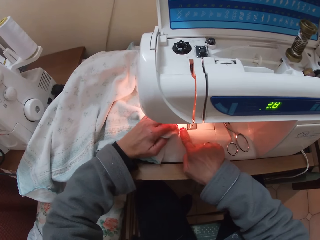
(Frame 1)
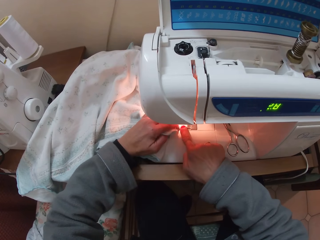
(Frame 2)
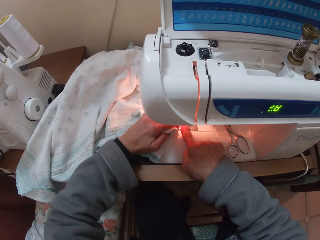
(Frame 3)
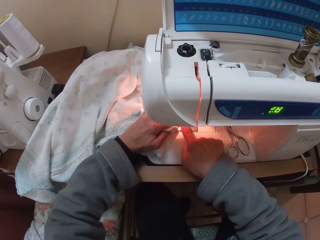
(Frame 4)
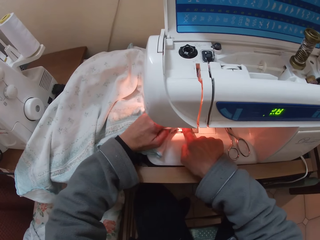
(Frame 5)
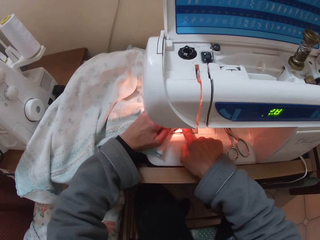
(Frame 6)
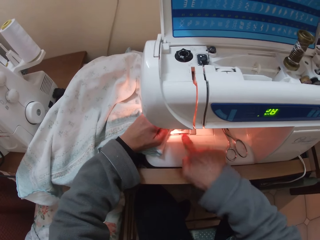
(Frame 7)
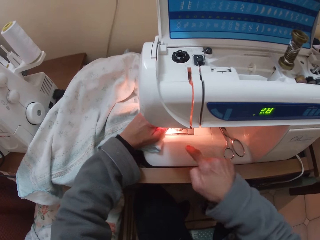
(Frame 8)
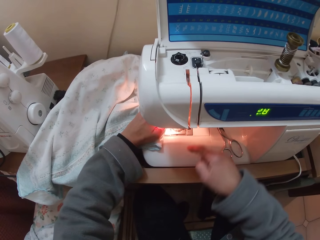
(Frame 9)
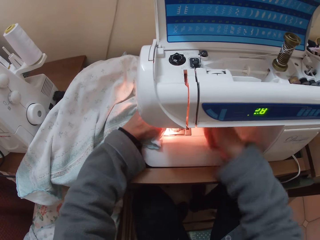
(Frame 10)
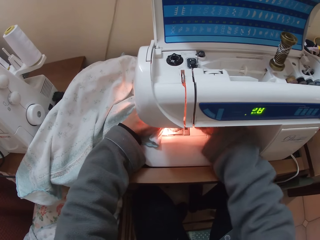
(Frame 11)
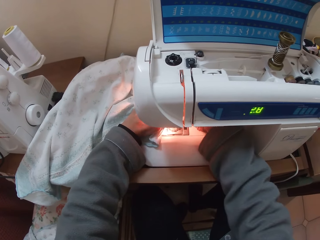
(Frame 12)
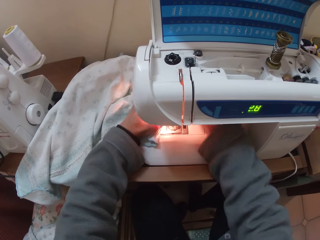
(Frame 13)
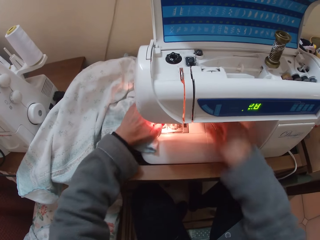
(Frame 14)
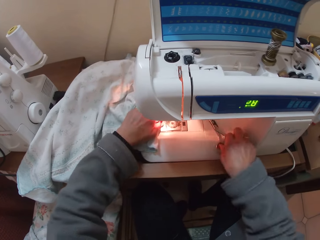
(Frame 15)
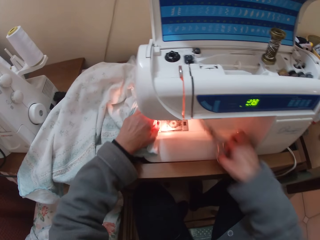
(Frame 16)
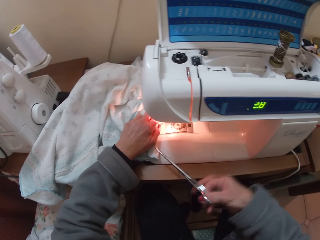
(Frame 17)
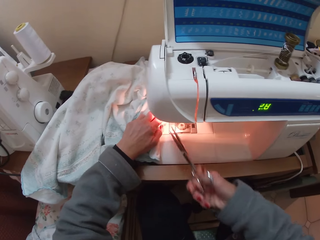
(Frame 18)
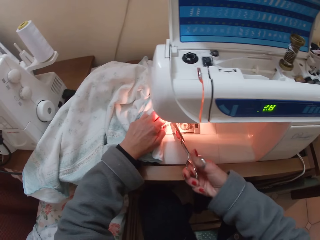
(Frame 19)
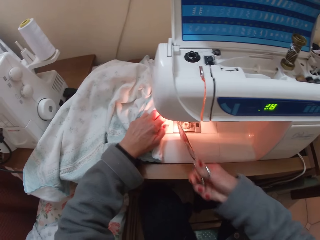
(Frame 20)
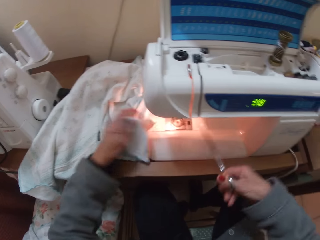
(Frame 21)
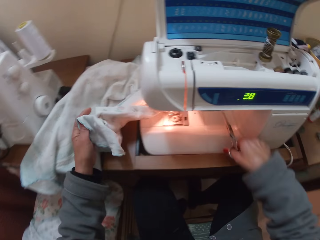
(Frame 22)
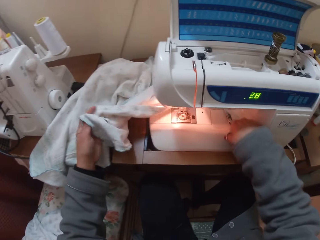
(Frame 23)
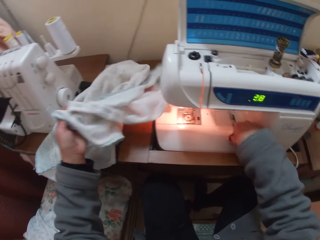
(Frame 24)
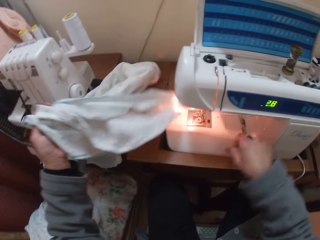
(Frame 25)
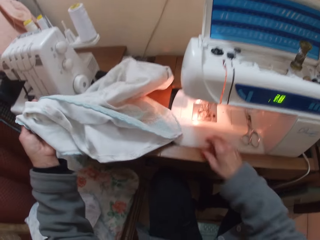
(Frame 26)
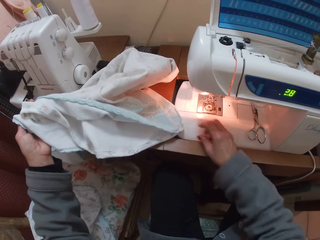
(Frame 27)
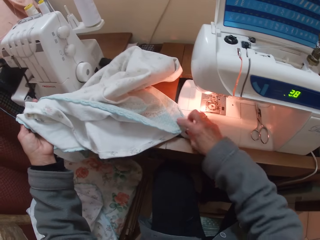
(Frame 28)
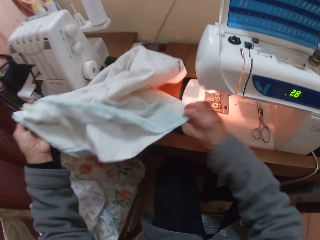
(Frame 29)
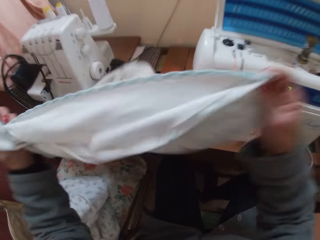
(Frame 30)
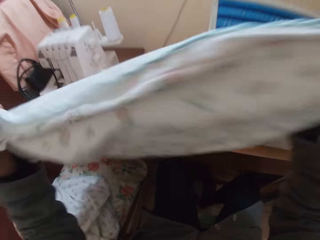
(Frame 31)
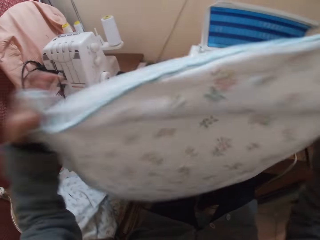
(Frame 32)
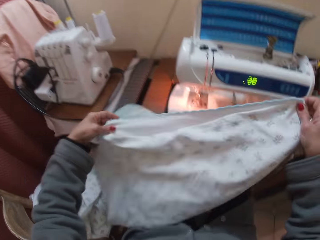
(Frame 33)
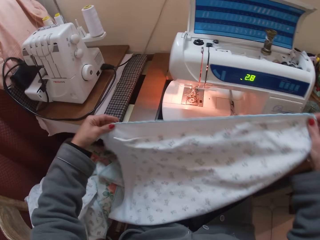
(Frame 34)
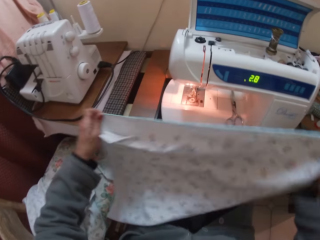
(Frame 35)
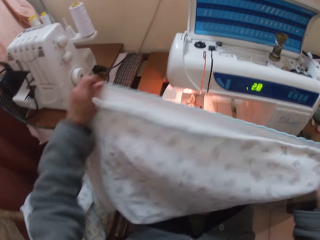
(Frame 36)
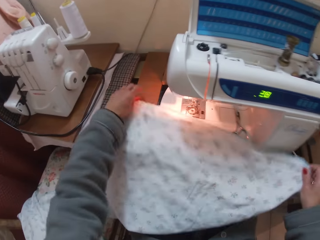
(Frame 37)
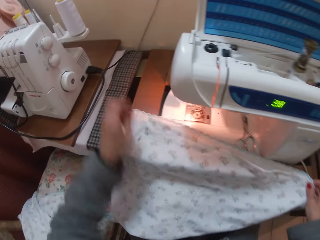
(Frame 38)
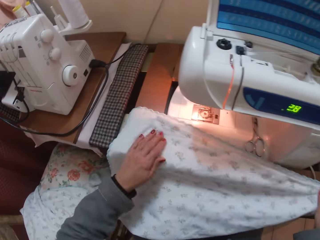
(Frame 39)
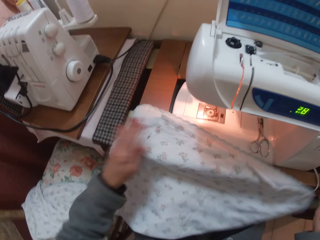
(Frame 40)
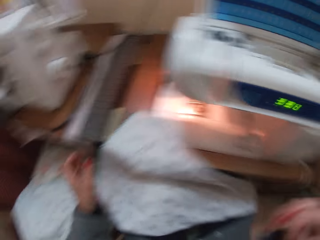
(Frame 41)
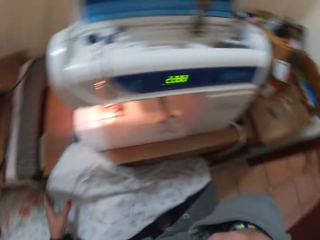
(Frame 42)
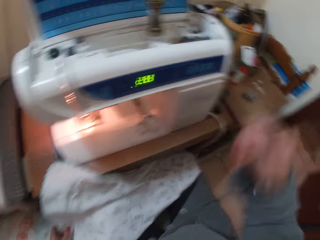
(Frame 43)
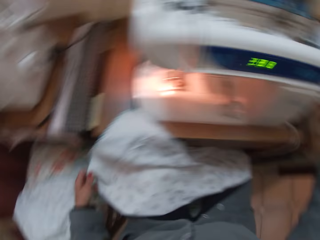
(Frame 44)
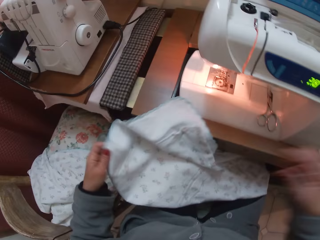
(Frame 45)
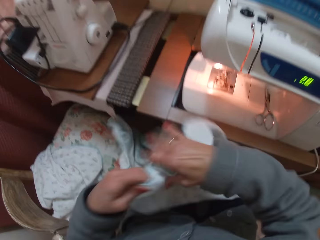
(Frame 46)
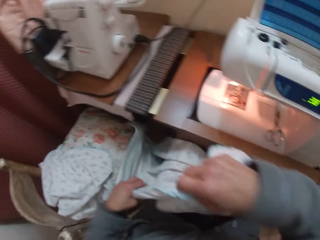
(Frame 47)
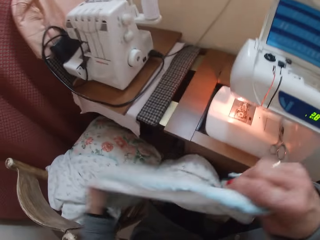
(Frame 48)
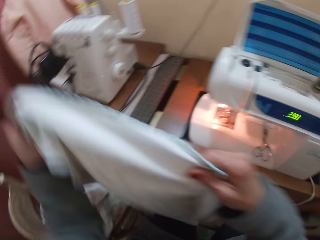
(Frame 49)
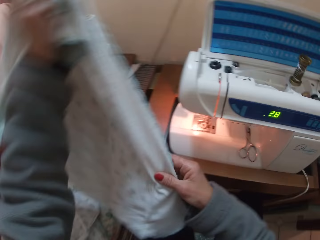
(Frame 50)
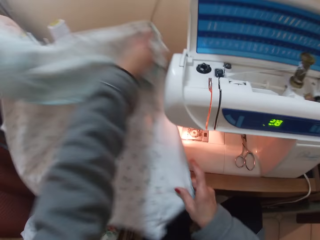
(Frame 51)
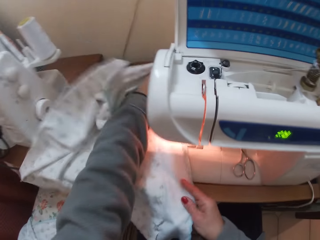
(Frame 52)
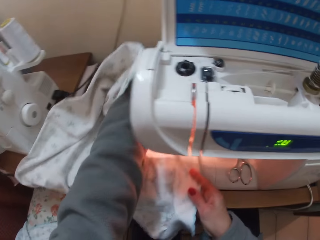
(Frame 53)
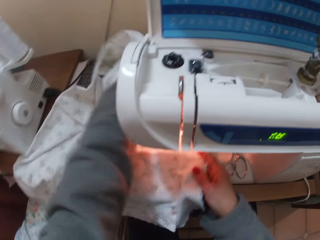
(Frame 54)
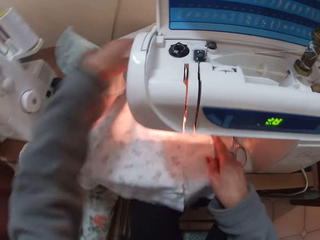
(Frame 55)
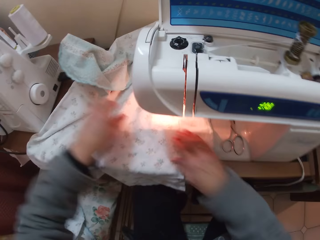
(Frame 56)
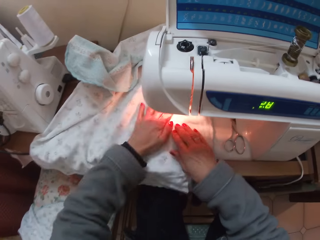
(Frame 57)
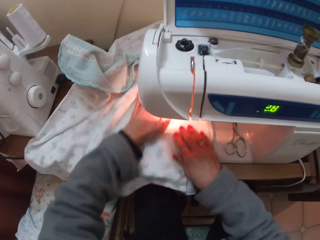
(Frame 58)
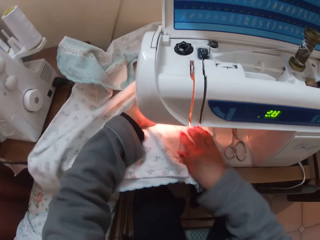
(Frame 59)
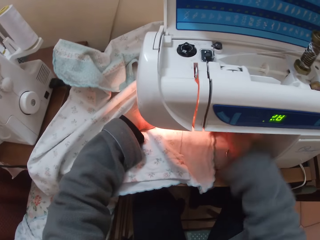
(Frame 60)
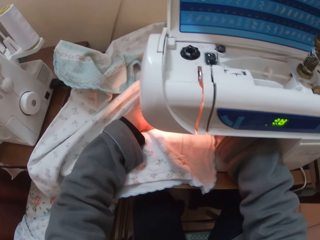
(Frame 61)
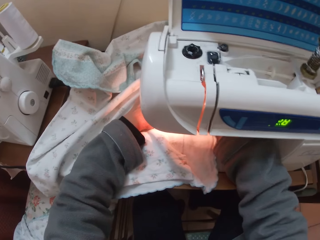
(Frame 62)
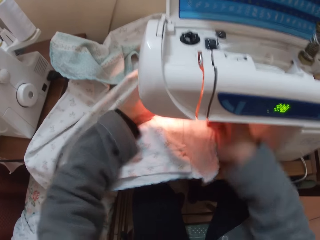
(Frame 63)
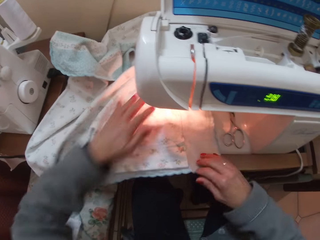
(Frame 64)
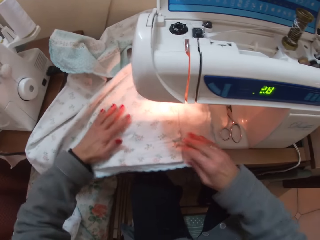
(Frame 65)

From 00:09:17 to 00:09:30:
The camera wearer sews the cloth. She takes her right hand off the cloth. She puts her right hand into the sewing machine. She brings her hand out of the sewing machine. She releases the material from the needle. She picks up a pair of scissors with her right hand. She cuts a part of the piece of cloth or a loose thread with the pair of scissors. She takes the cloth off the sewing machine with her left hand. She drops the pair of scissors on the sewing machine. She picks up the piece of cloth with both hands. She drops the piece of cloth on the machine. She takes her left hand off the cloth. She takes her right hand off the cloth. She picks another part of the cloth with her left hand. She looks around. She holds the cloth with both hands. She raises the piece of cloth with both hands. She places the cloth in the machine with both hands. She takes her left hand off the cloth. She places her left hand on the machine. She adjusts the material. She sews the cloth. She takes her right hand off the cloth. She puts her right hand into the sewing machine. She removes her hand from inside the sewing machine.

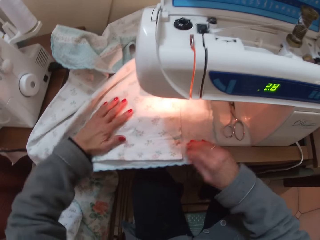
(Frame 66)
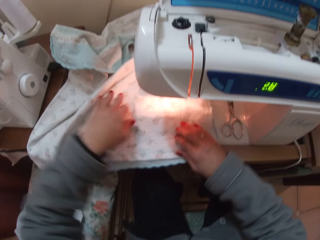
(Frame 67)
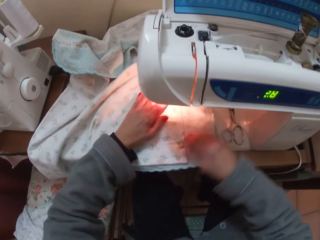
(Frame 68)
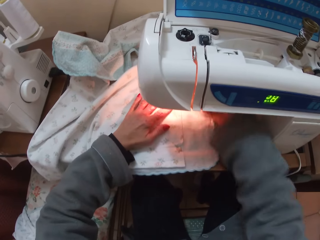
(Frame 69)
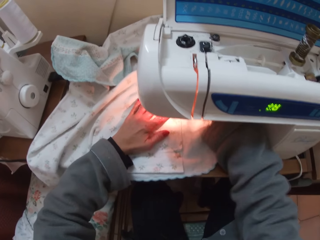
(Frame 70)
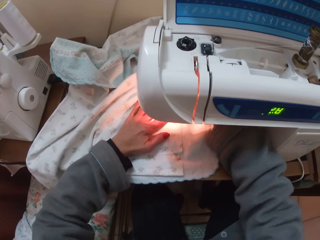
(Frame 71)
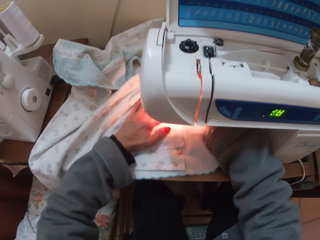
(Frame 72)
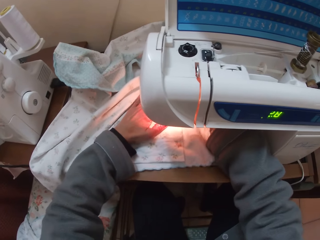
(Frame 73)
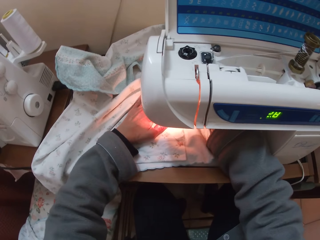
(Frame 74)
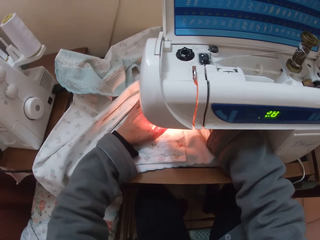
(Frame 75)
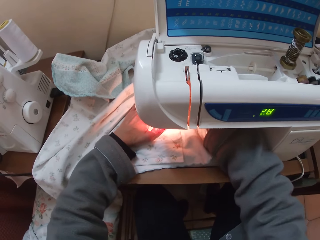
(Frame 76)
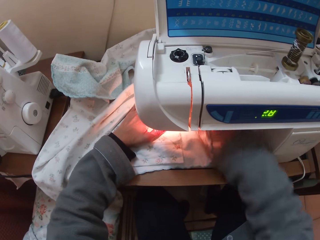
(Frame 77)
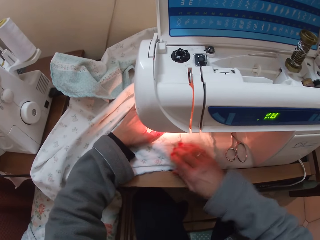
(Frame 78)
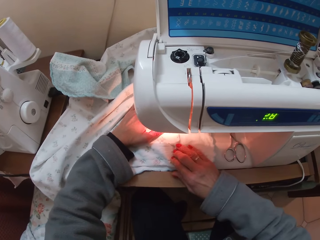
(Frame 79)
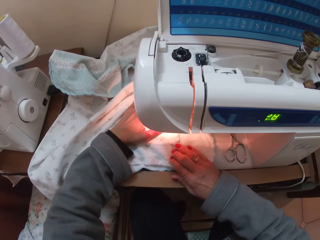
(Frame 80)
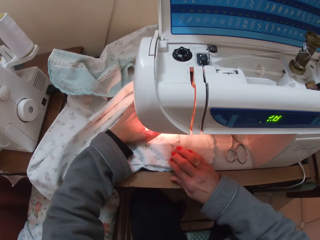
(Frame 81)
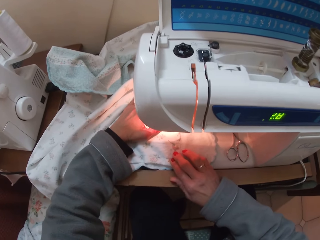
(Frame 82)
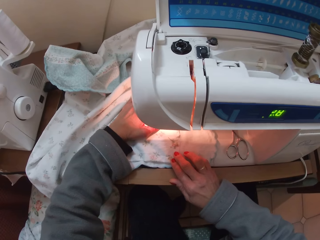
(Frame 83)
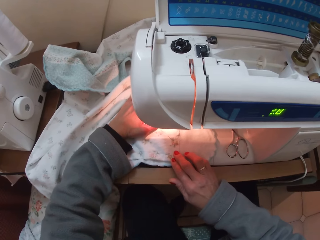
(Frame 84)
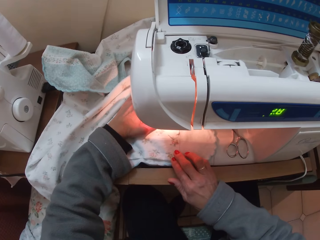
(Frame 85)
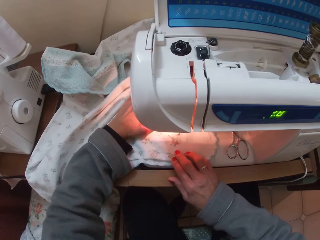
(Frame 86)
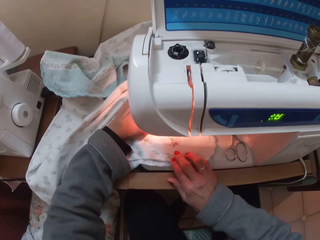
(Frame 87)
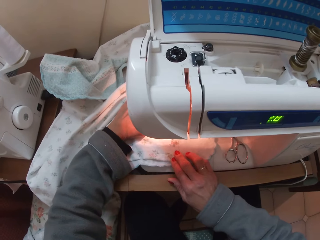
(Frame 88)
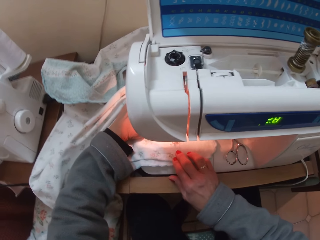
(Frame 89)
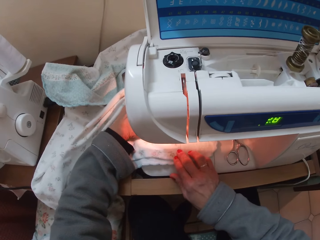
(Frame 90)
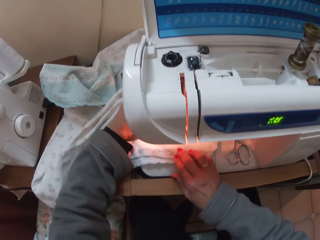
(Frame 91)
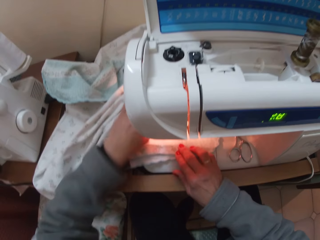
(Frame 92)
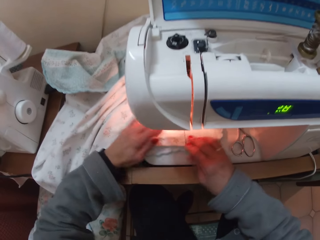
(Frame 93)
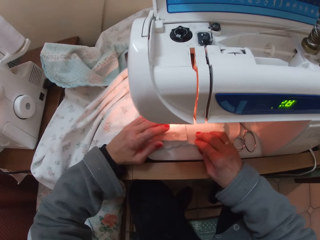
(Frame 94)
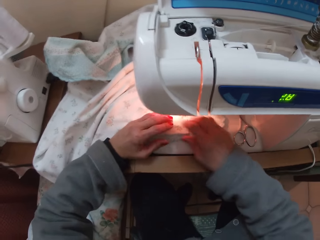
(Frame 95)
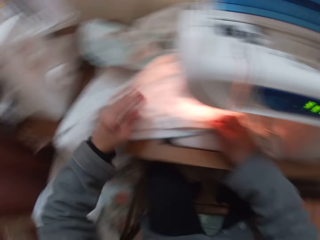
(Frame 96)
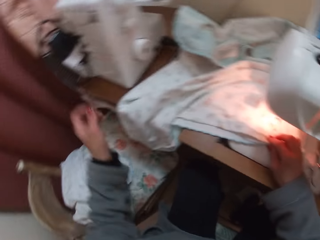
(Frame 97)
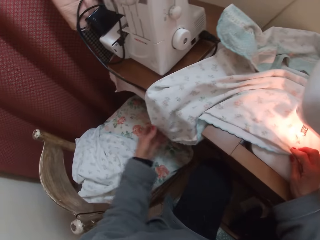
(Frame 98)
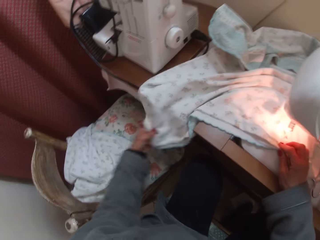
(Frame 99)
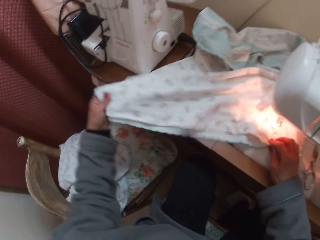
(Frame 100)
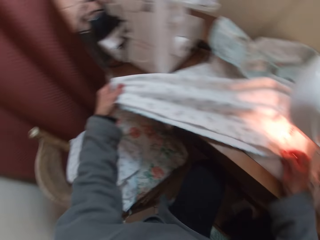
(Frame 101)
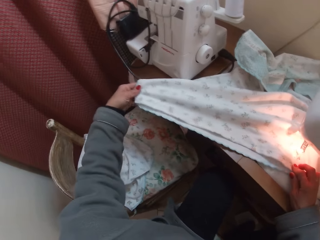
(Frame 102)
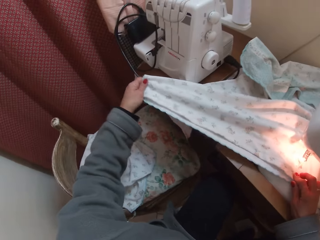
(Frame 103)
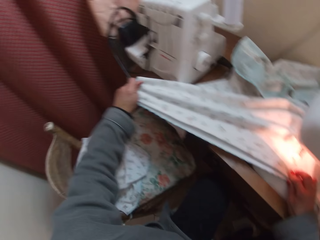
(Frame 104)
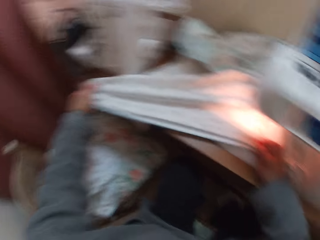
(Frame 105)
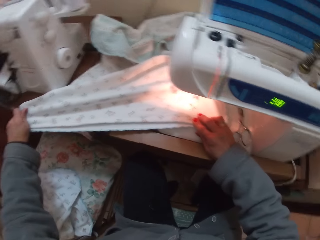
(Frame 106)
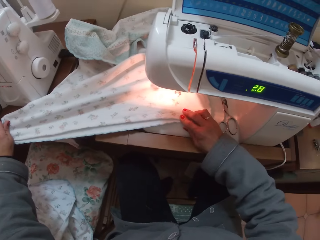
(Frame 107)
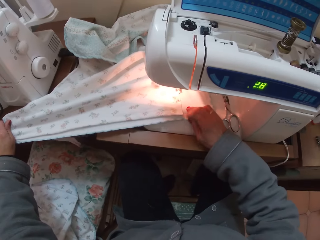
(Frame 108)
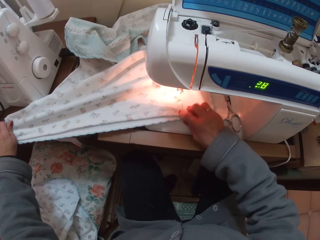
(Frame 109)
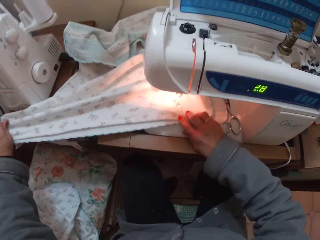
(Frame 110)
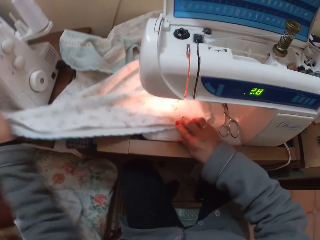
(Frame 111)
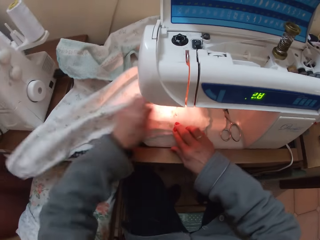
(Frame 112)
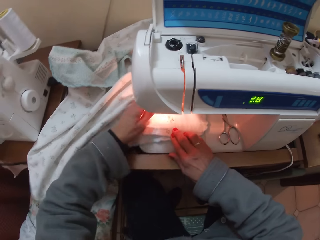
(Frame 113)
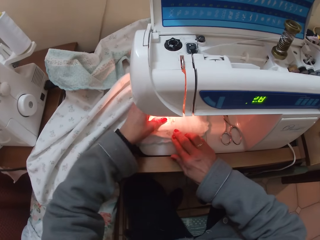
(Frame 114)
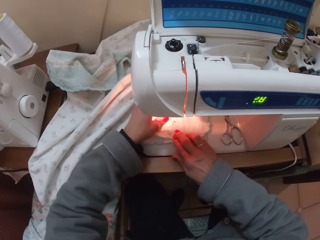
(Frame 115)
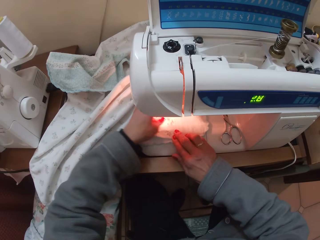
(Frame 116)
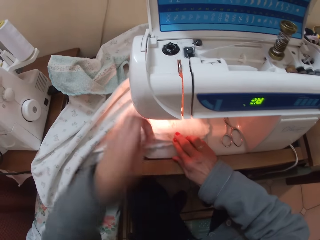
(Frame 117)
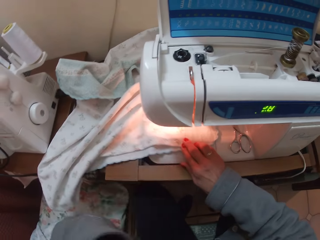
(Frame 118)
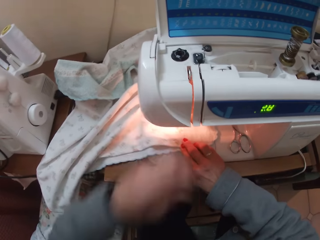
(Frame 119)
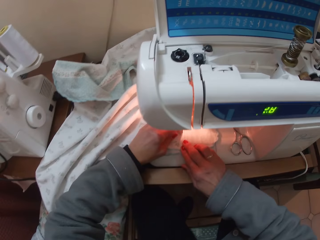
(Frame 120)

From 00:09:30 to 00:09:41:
The camera wearer places her right hand on the cloth. She adjusts the cloth with both hands. She pushes the material to the back of the sewing machine. She takes her right hand off the cloth. She places her right hand on the cloth. She sews the cloth. She takes her left hand off the machine. She places her left hand on the cloth. She takes her left hand off the cloth. She picks another part of the cloth with her left hand. She sews the cloth. She drops the piece of cloth from her left hand. She places her left hand on the cloth. She holds the material on top of the flat bed attachment. She raises her left hand.
